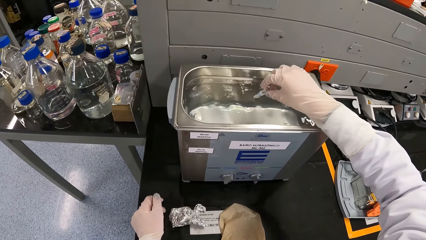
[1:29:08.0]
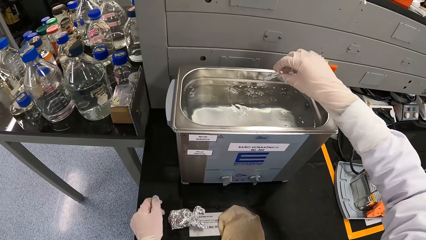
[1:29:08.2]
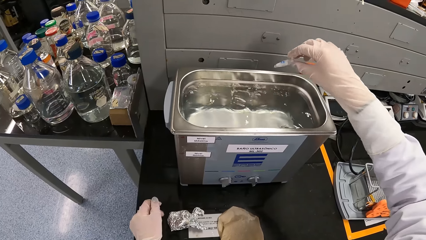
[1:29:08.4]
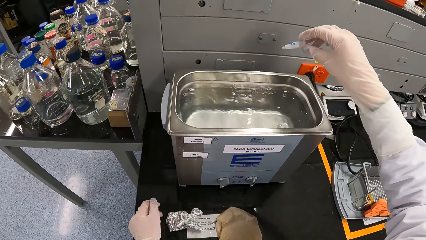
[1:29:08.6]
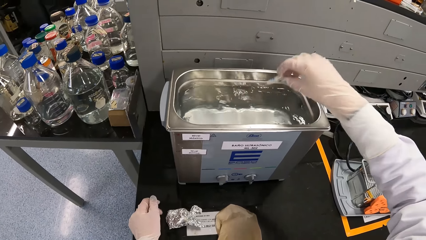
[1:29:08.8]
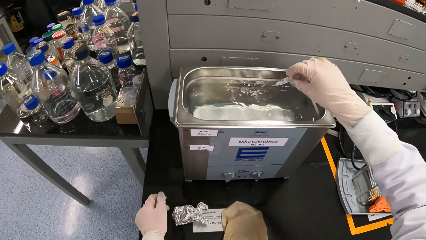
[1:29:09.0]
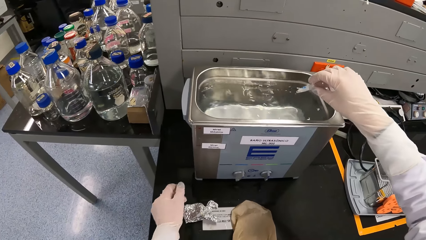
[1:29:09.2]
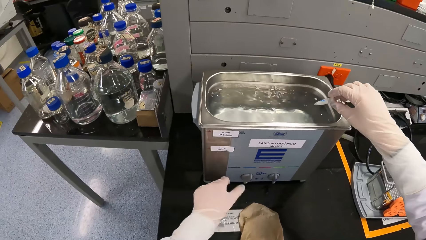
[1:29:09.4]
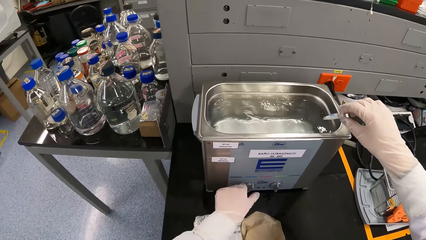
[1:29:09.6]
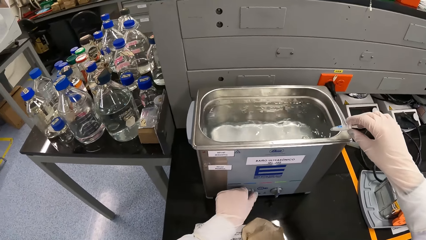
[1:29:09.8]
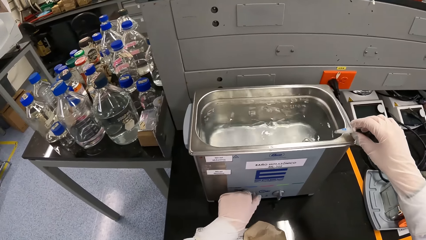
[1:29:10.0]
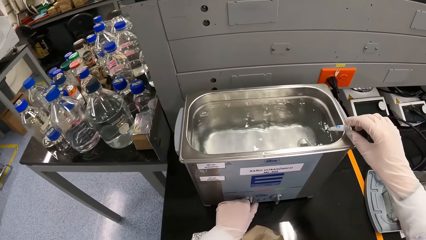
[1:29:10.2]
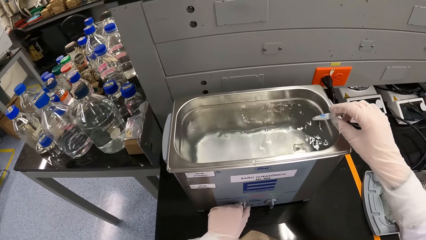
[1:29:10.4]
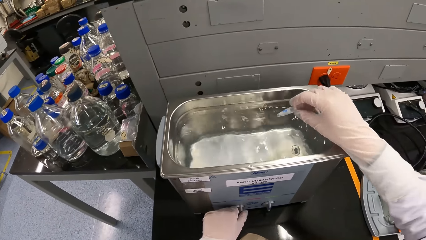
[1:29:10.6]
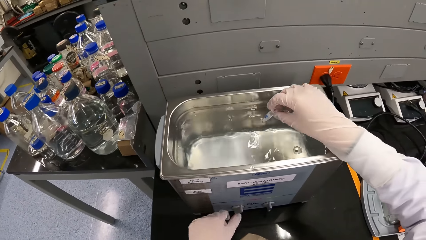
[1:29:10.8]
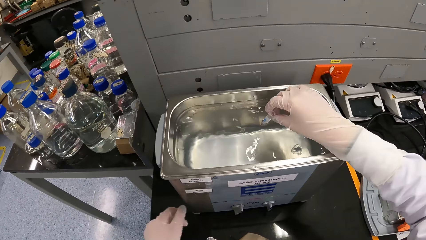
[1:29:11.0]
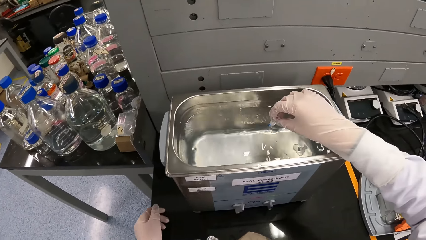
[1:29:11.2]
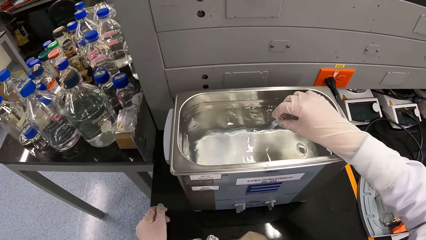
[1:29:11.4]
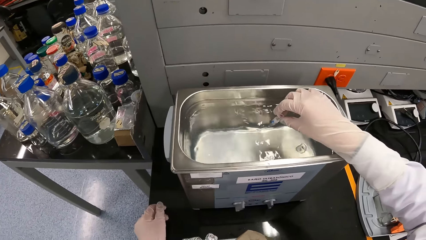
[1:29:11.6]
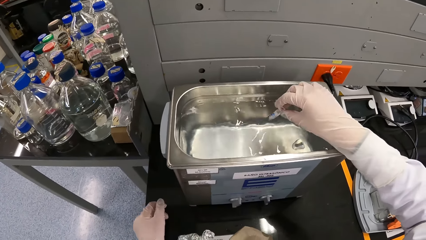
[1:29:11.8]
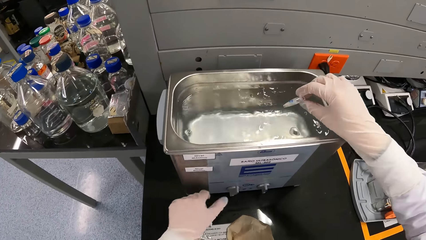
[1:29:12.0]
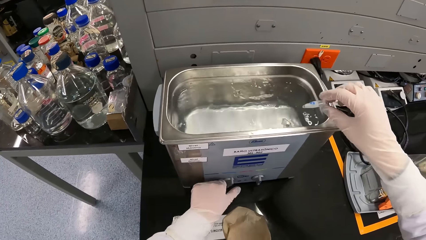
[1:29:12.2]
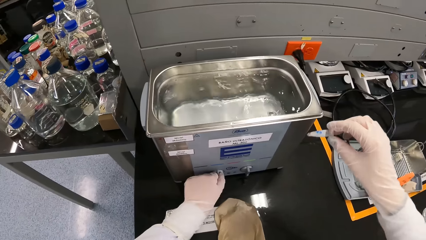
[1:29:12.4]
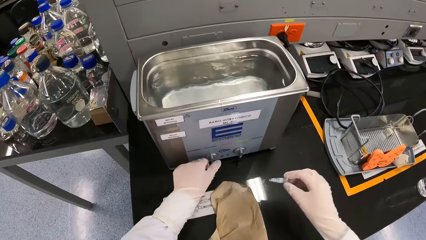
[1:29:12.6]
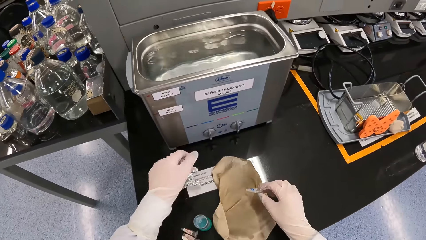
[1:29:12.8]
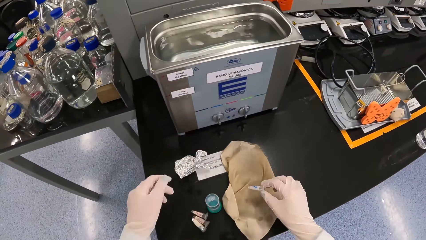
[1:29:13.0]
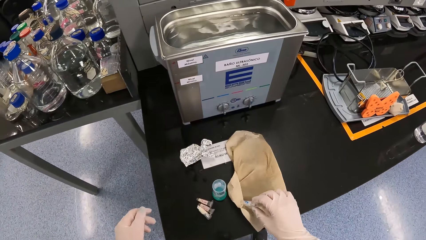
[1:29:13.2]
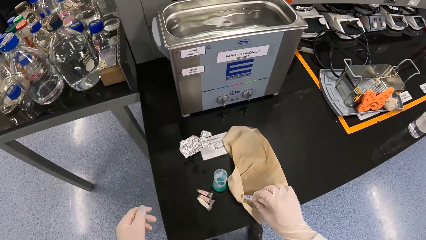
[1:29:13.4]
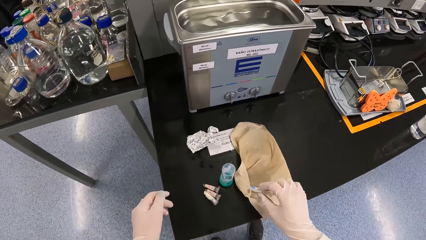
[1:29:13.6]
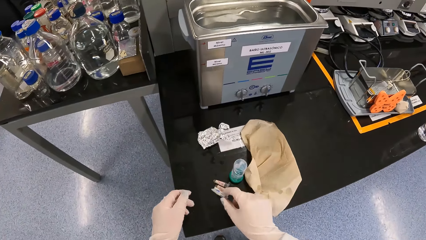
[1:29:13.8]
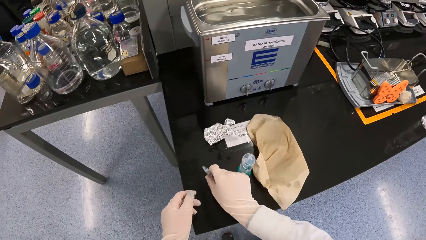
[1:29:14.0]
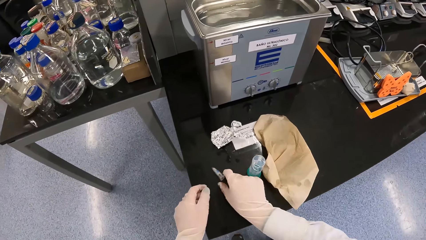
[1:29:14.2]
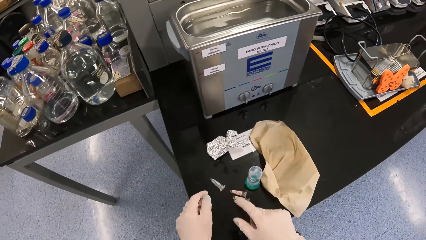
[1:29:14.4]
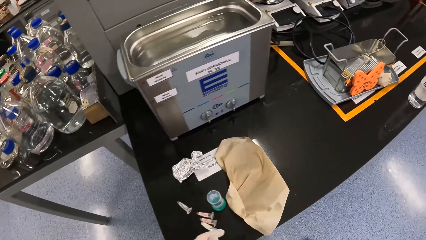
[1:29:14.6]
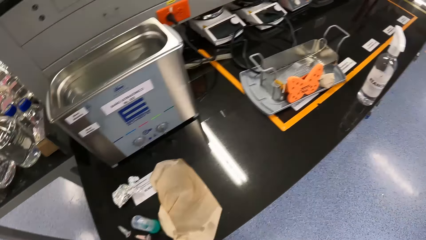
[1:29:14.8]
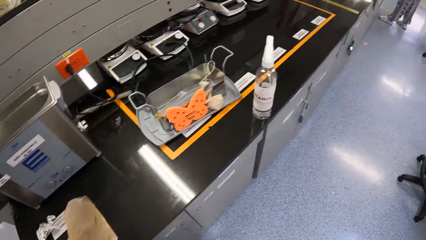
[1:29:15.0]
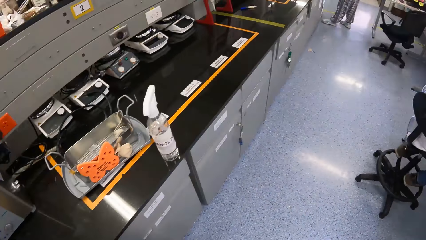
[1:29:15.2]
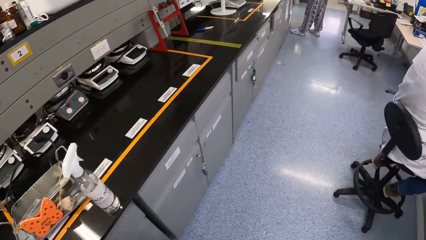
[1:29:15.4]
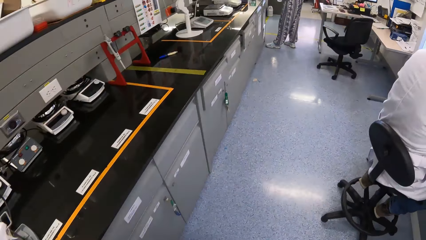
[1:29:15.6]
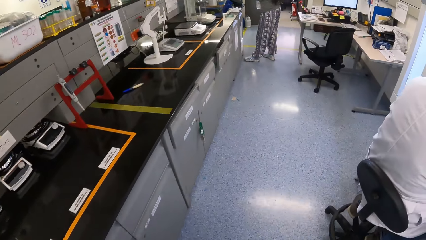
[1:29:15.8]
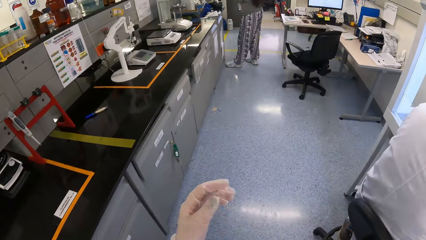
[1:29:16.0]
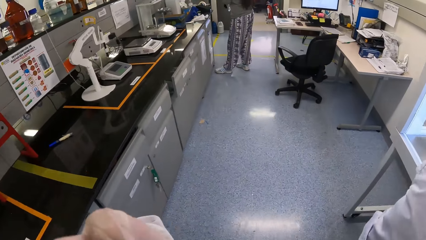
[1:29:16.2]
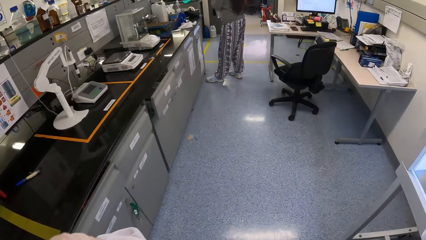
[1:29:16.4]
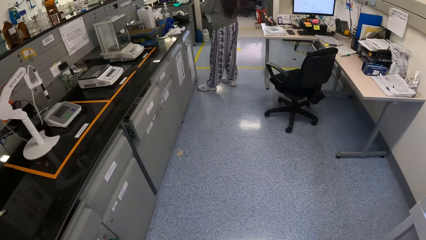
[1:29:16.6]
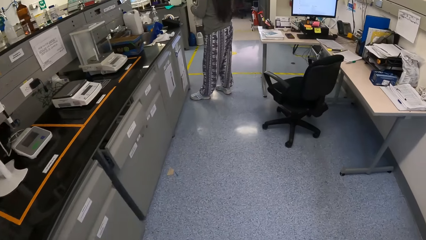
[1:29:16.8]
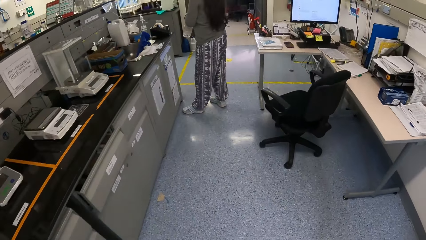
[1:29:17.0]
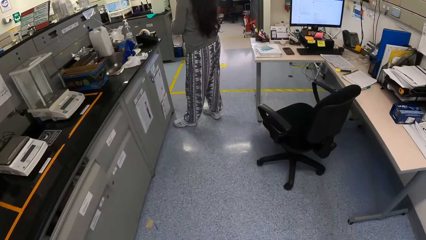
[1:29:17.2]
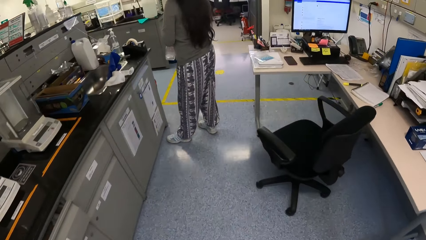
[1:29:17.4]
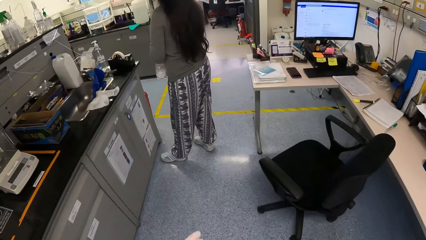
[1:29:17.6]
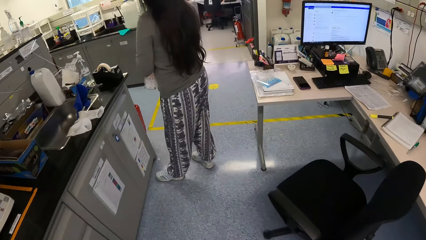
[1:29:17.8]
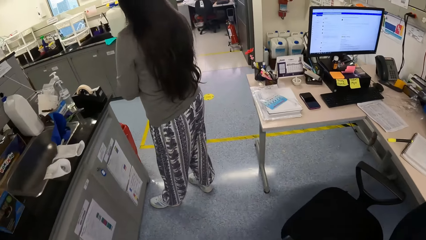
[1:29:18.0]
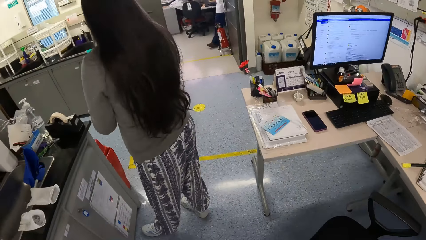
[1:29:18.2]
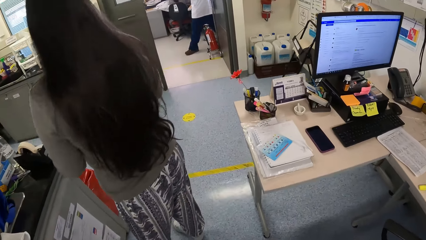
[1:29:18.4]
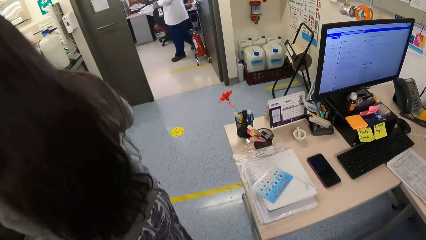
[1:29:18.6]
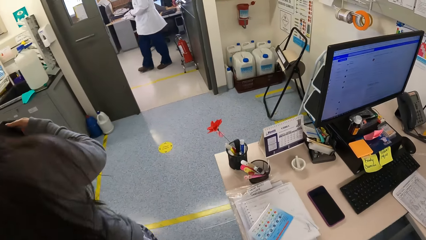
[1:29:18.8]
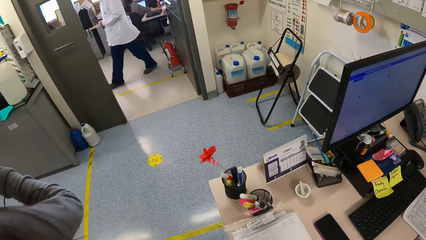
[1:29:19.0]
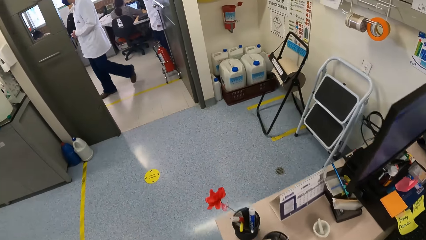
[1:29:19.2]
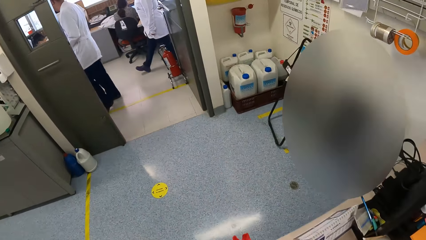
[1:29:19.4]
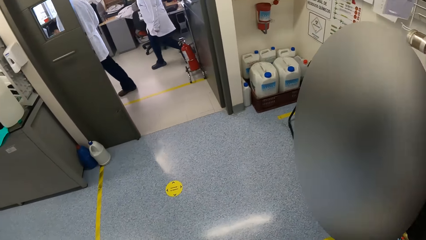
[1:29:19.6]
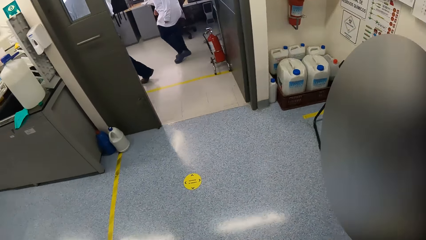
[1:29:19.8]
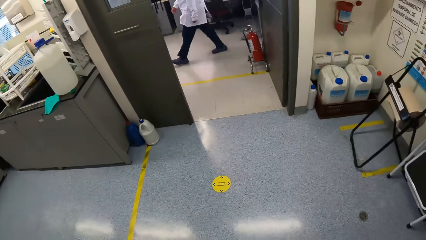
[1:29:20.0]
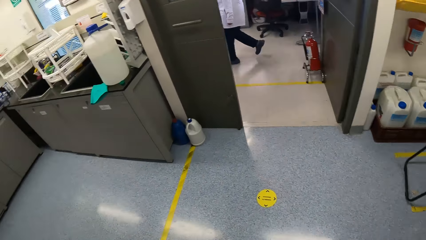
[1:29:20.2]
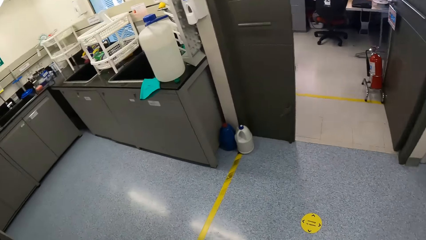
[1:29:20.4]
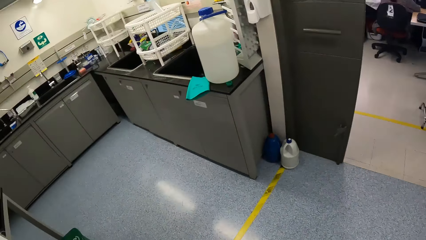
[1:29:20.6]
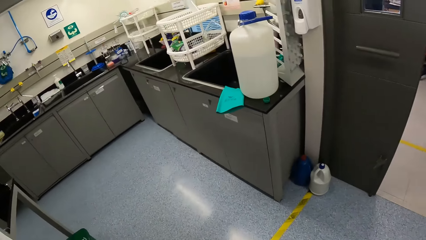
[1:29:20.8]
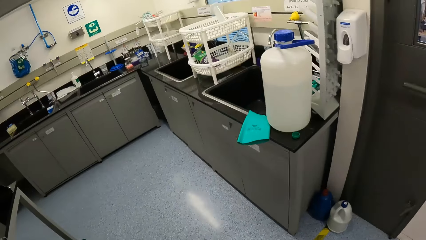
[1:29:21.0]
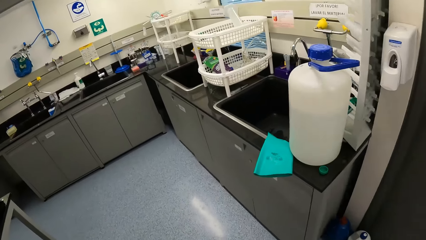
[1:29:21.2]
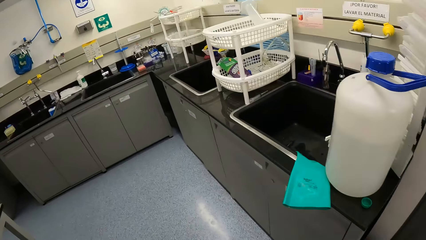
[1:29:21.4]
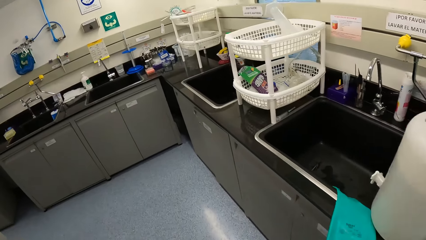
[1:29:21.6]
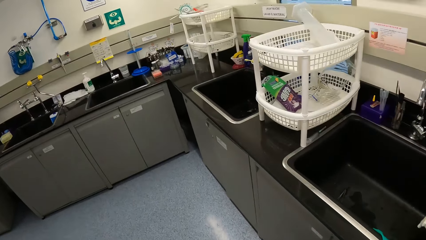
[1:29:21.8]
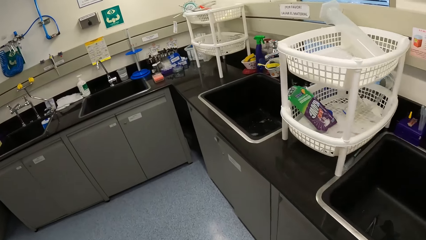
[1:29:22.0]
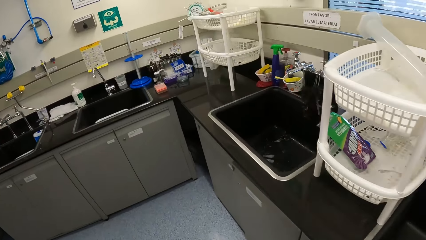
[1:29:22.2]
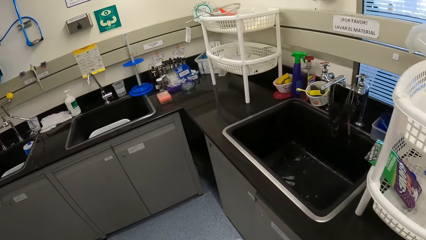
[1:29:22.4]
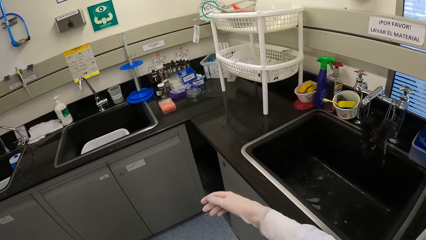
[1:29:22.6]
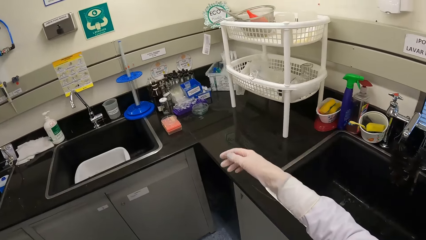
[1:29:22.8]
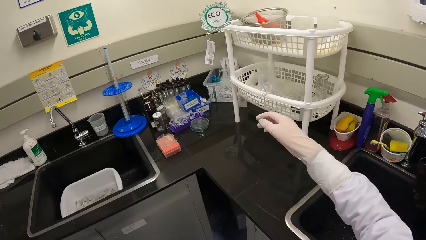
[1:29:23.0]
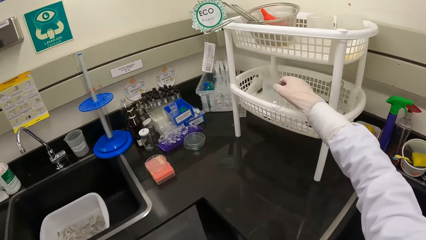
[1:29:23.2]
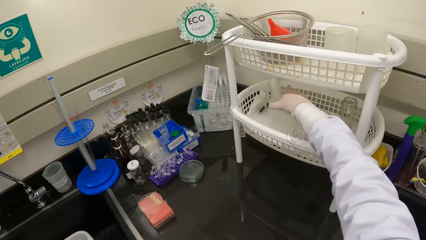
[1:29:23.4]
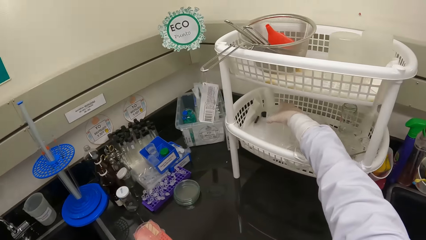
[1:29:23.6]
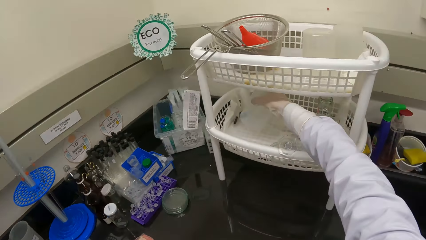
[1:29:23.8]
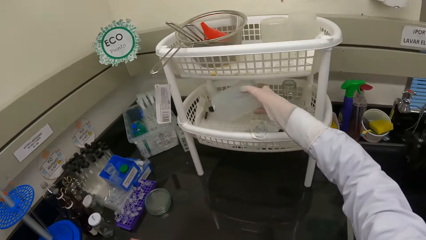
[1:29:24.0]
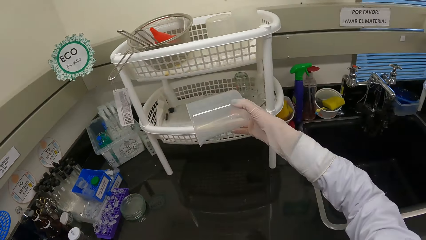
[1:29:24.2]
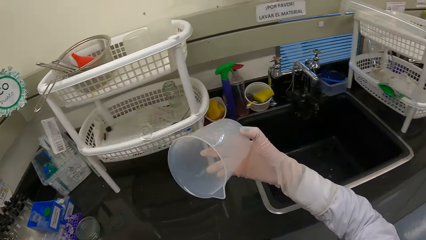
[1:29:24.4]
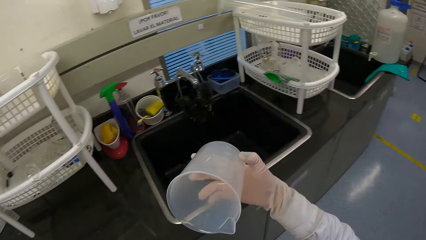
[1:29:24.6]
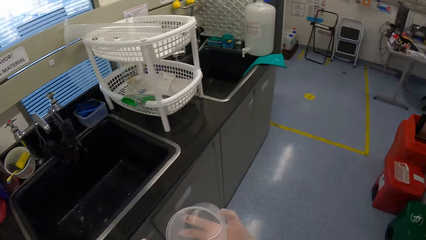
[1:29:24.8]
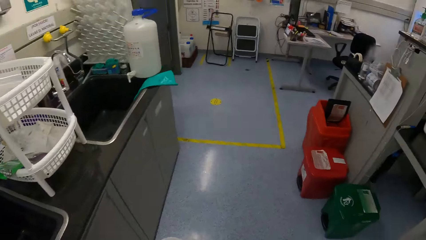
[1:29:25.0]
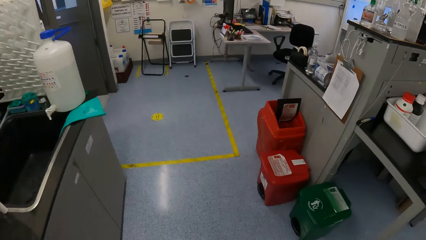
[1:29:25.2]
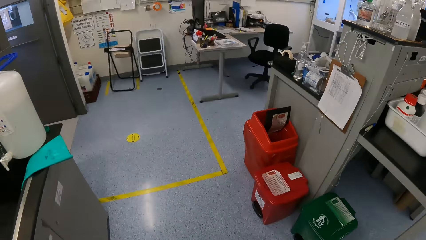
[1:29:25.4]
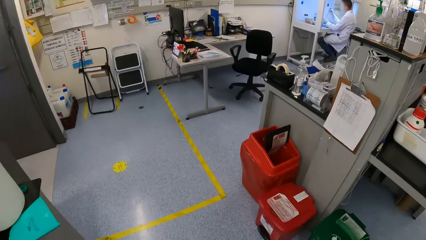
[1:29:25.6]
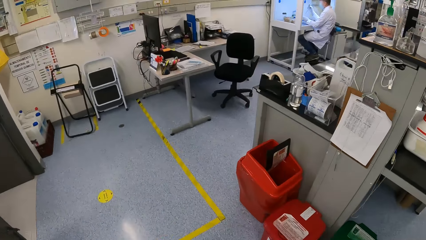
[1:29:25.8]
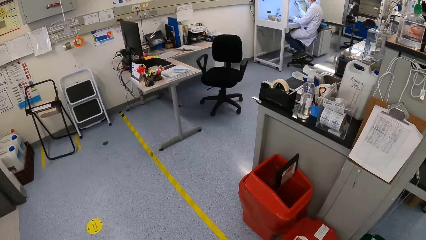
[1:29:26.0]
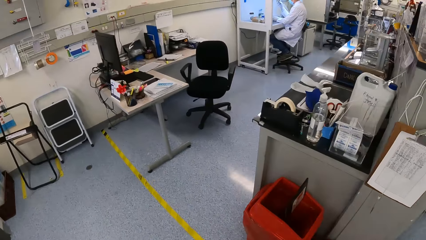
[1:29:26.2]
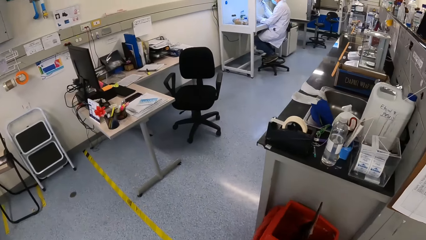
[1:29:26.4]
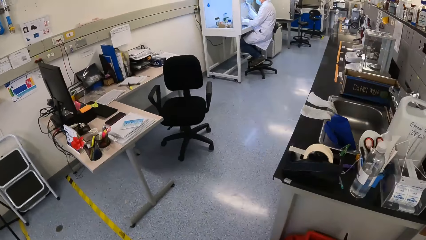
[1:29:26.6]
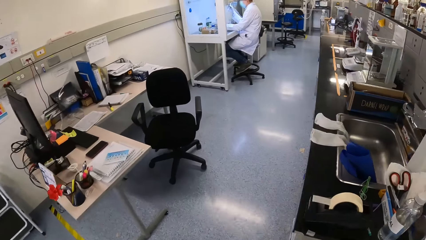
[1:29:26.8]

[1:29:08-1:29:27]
The camera wearer shakes the sample tube or vial. She operates the ultrasonic bath machine with her left hand. She places the vial into the ultrasonic bath machine with her right hand. She operates the ultrasonic bath machine with her left hand. She drops the vial on the table with her right hand. She walks in the laboratory and touches the face. She picks up a plastic container from a rack on a cabinet with her right hand. She walks in the laboratory.
